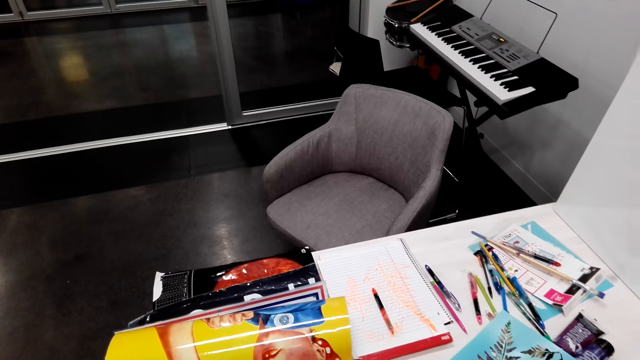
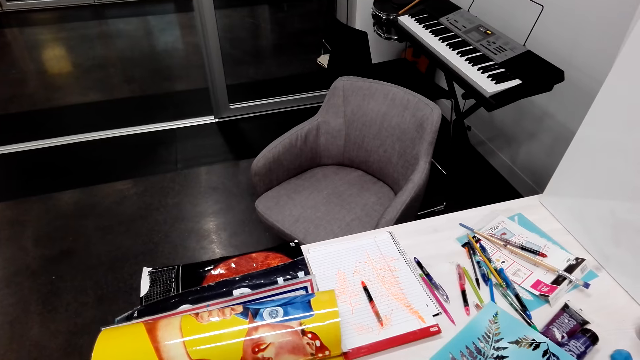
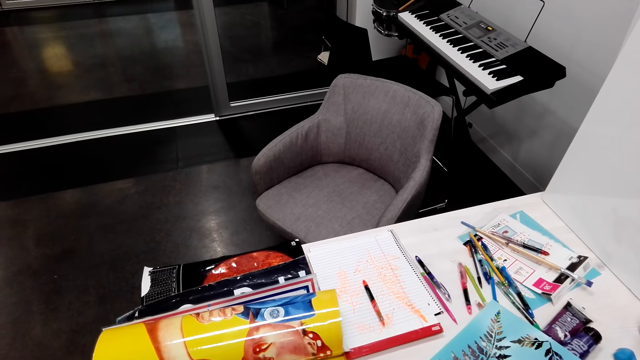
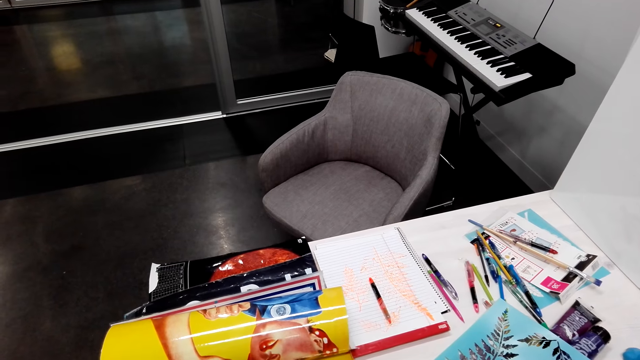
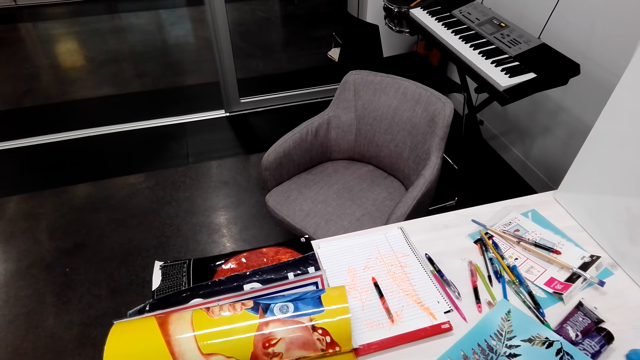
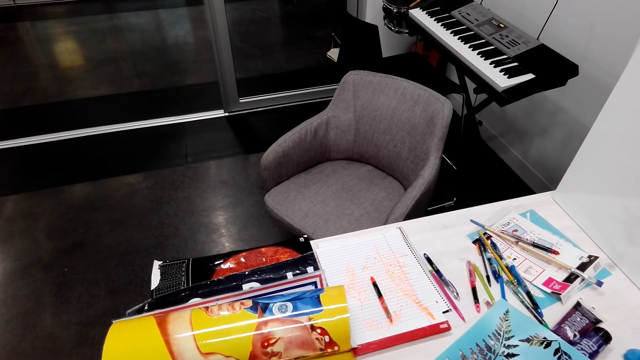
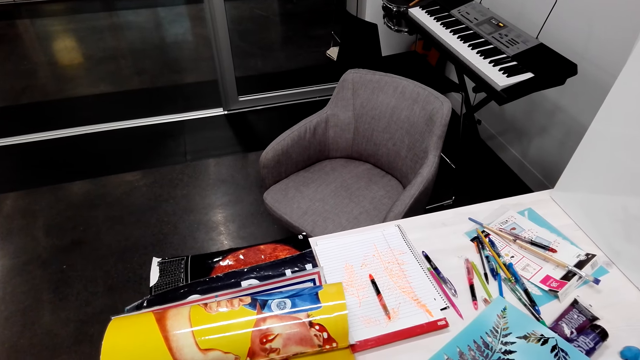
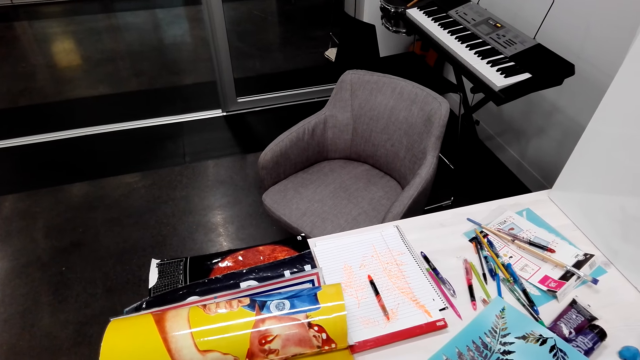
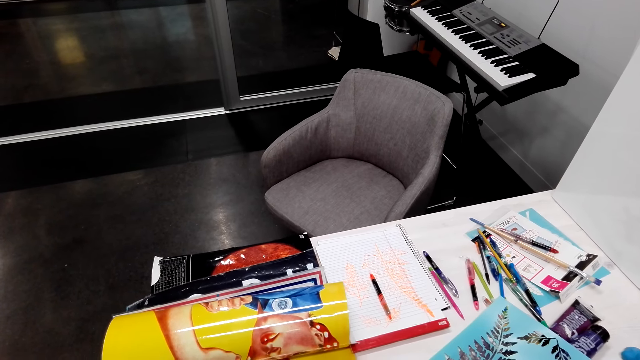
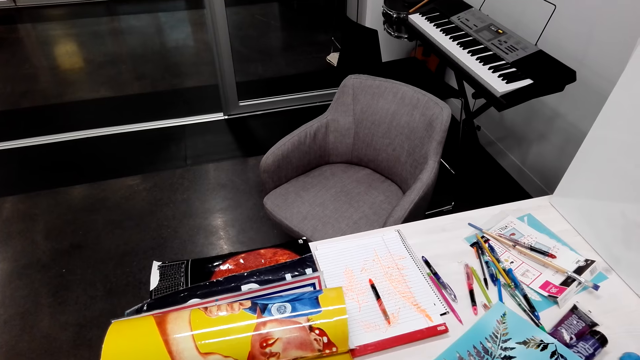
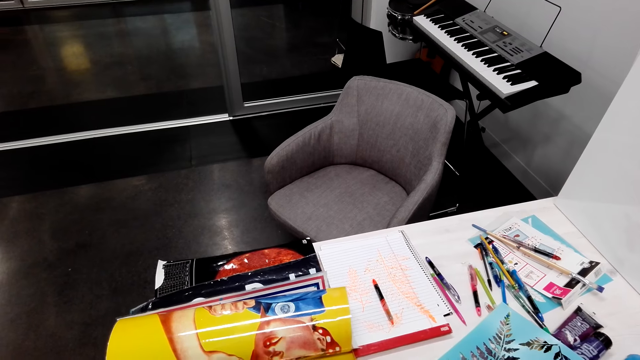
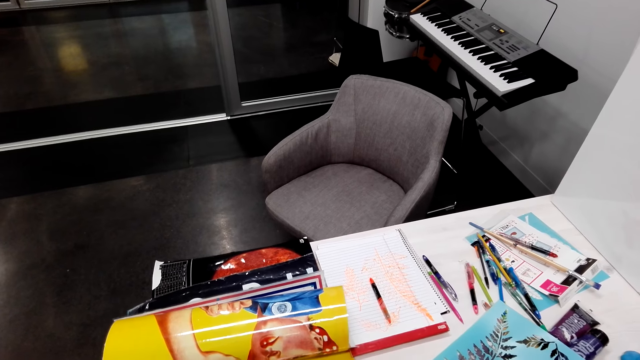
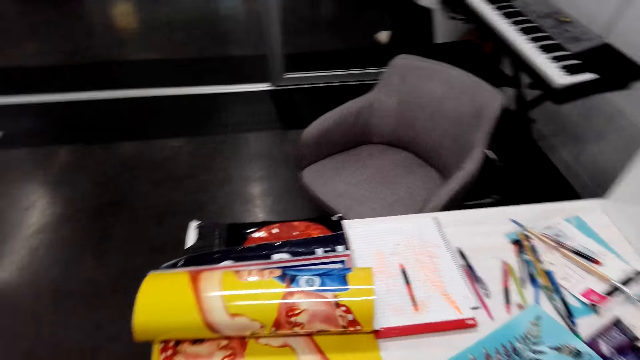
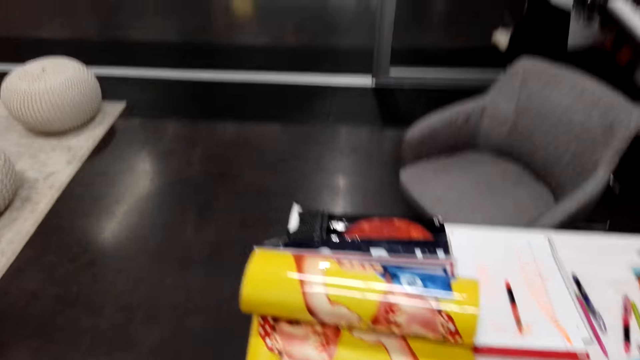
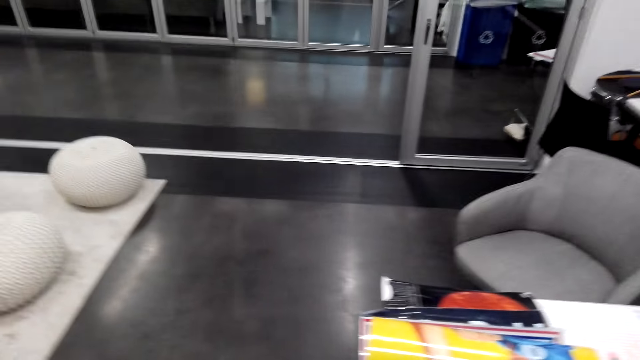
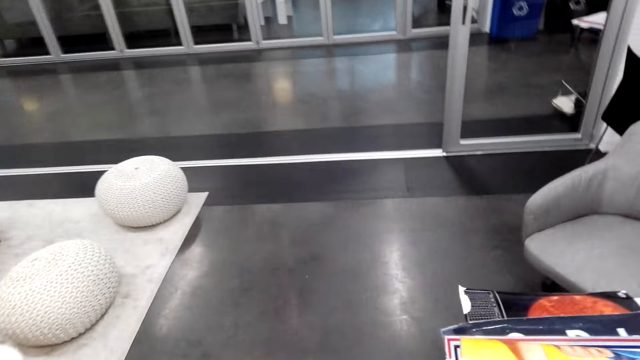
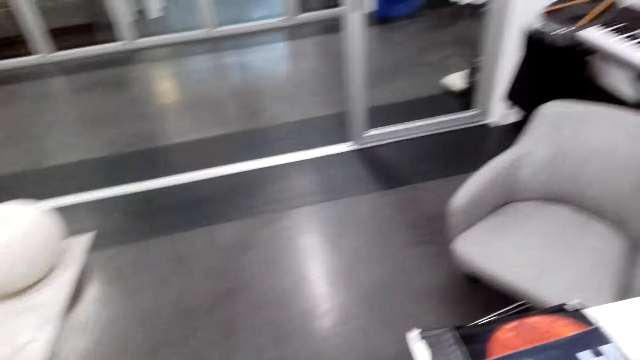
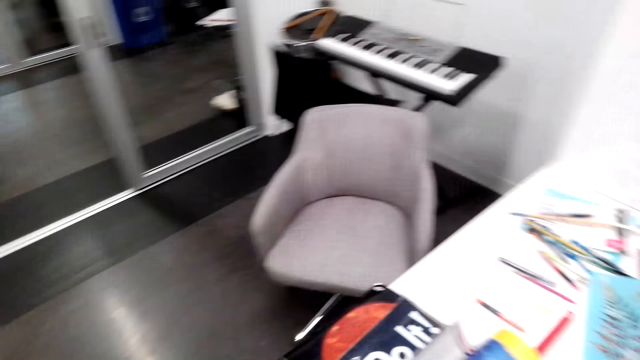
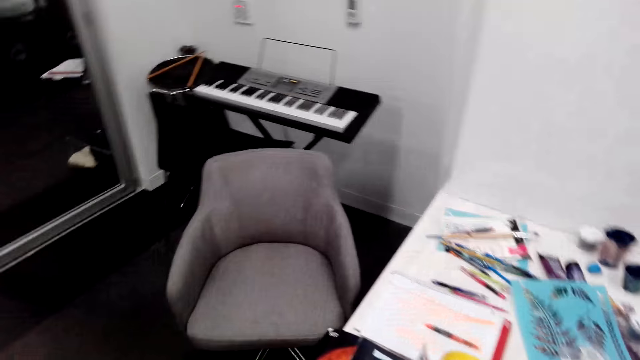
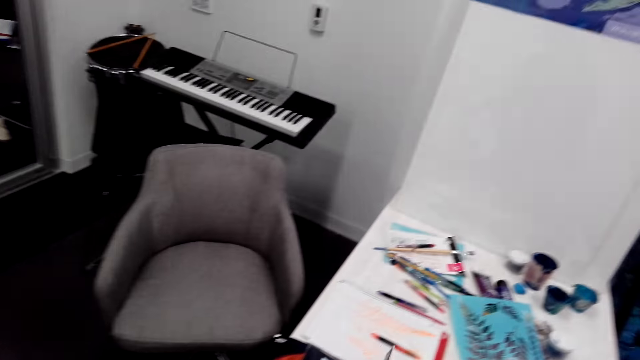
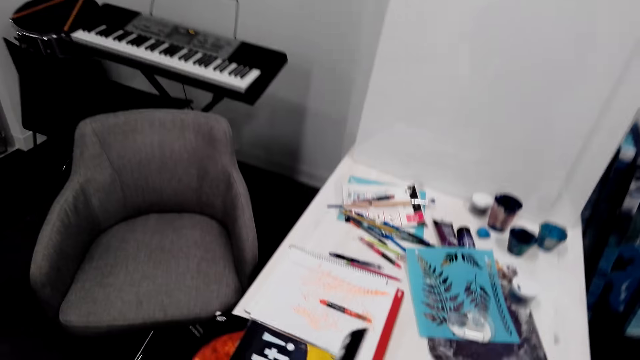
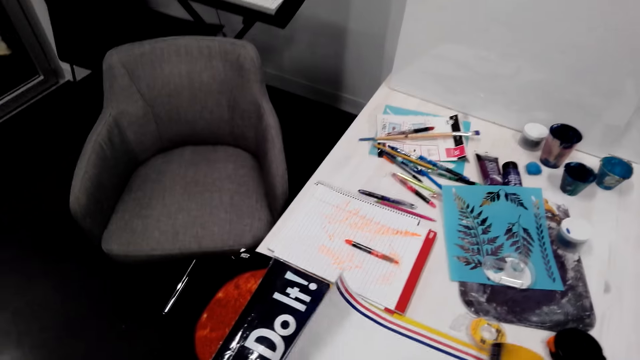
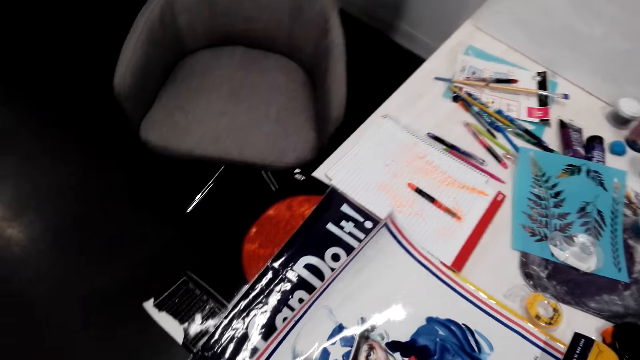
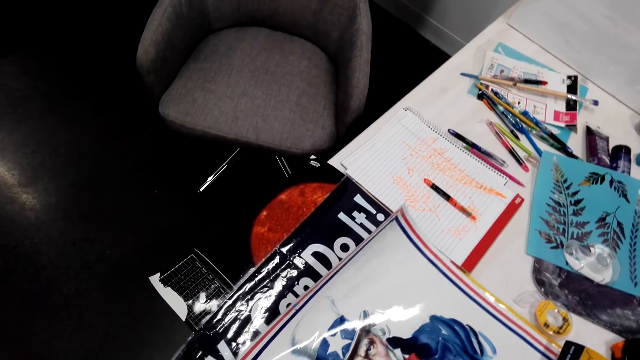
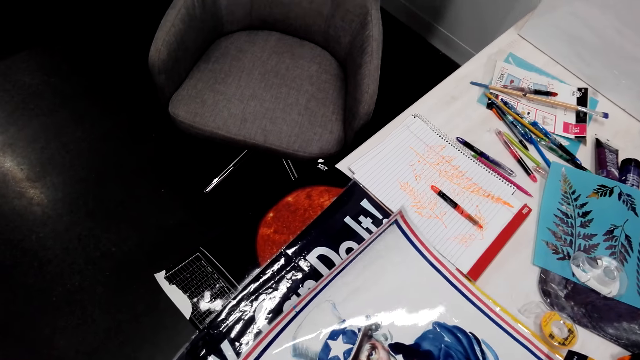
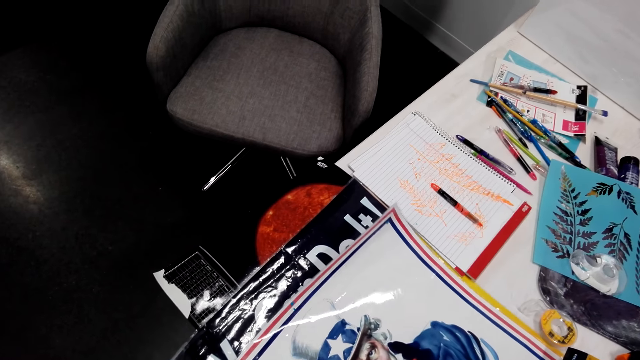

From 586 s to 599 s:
The camera wearer walks around.

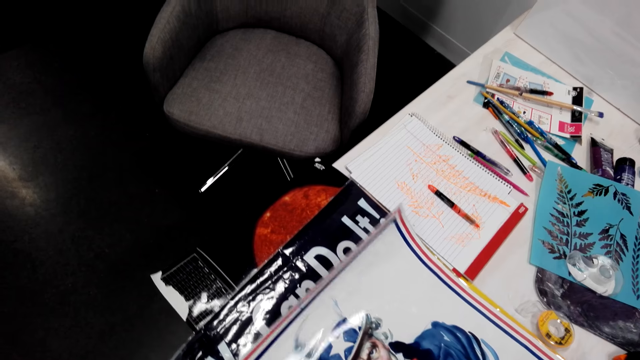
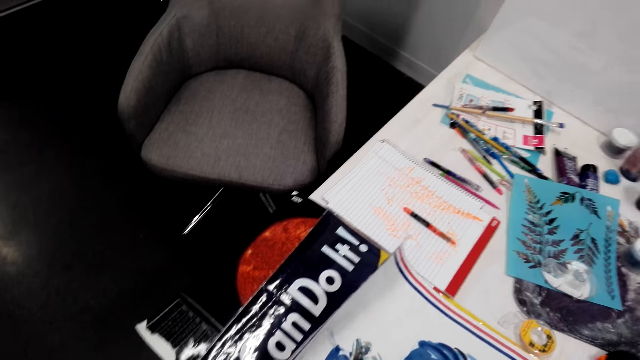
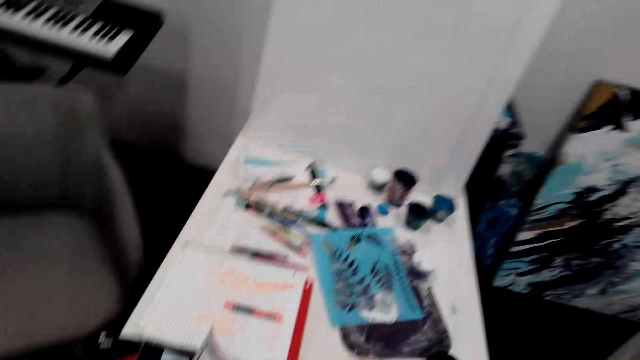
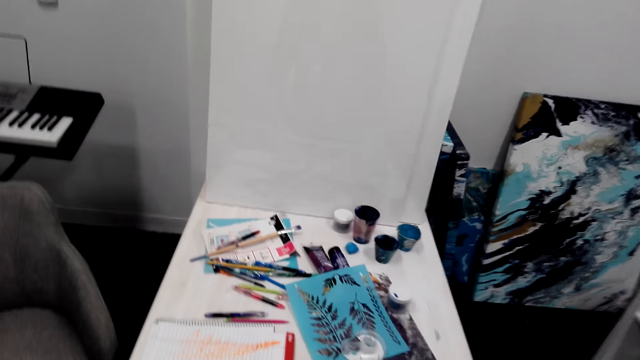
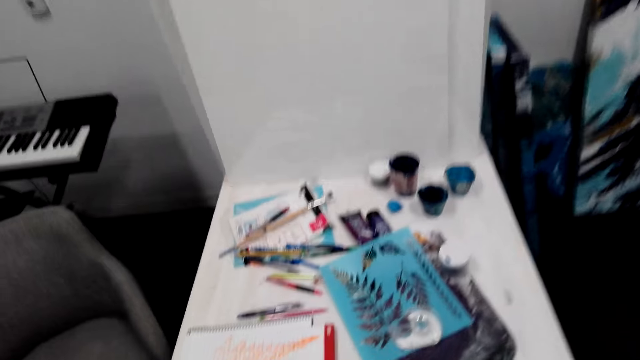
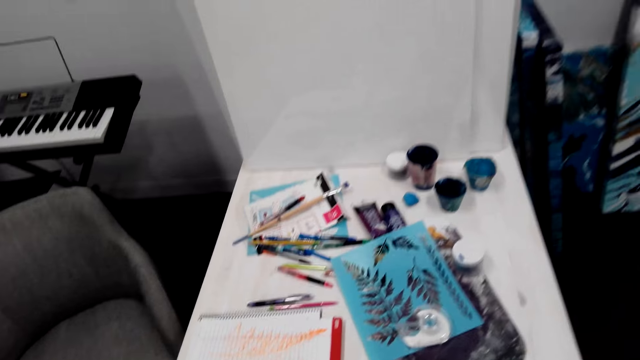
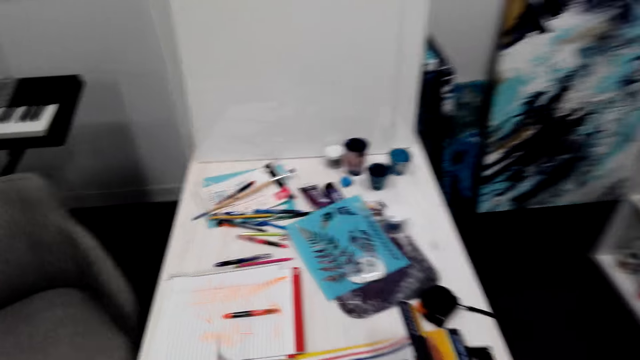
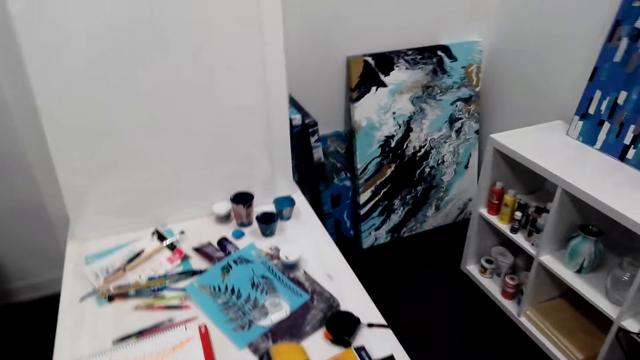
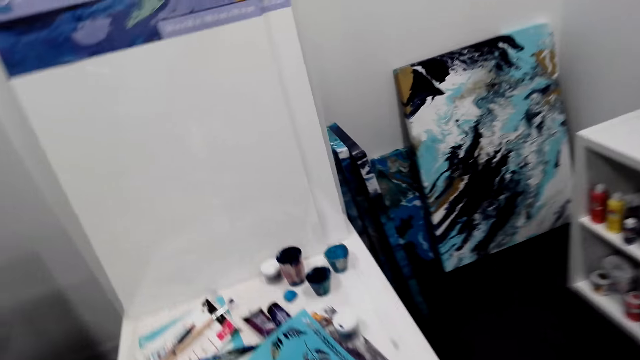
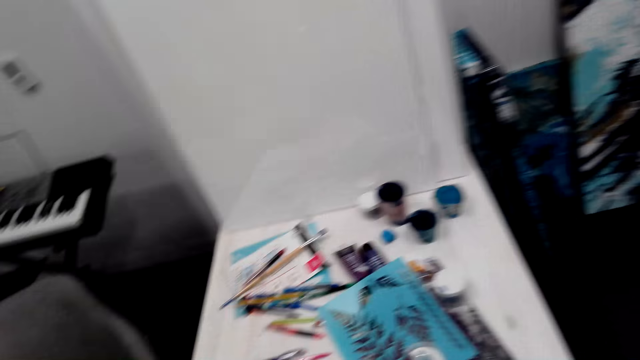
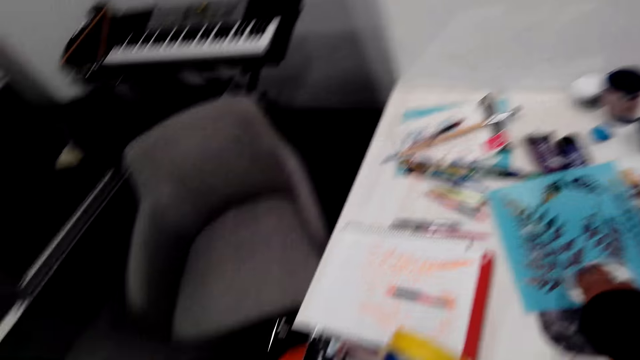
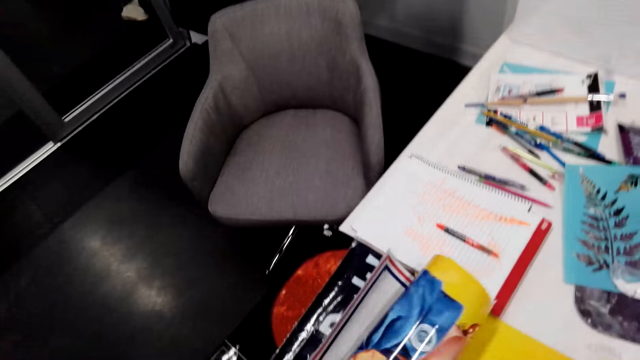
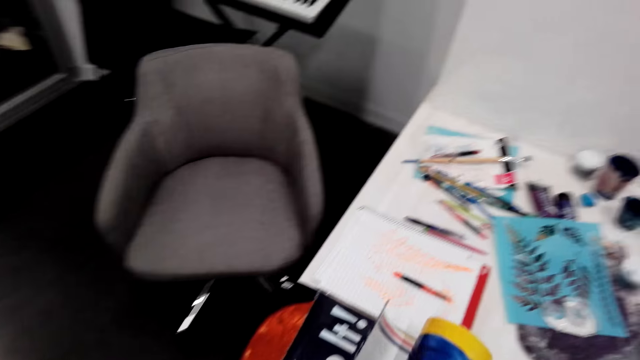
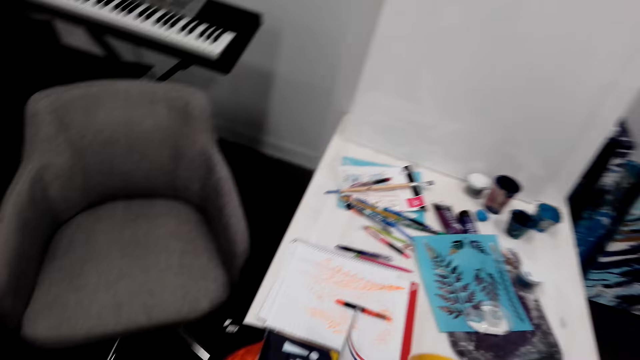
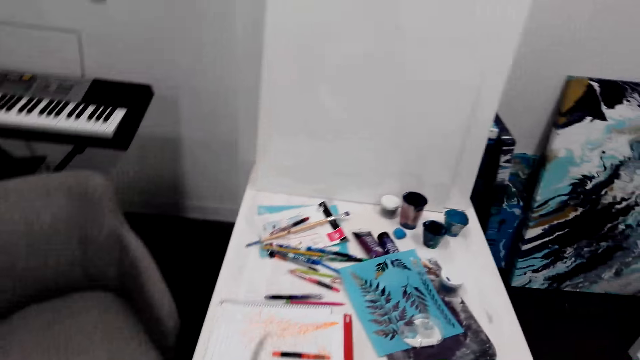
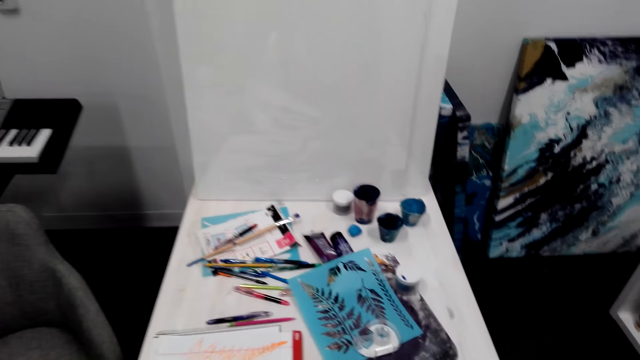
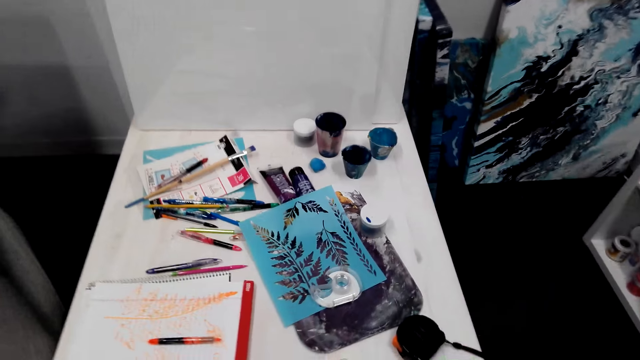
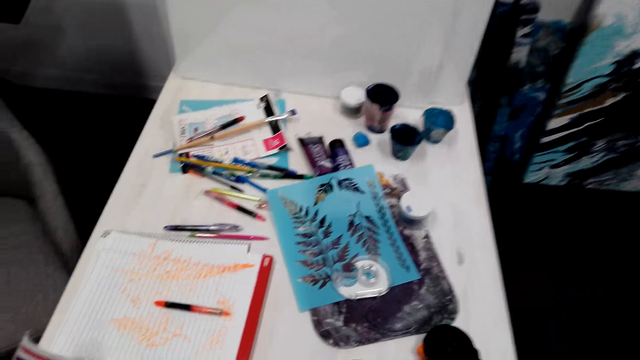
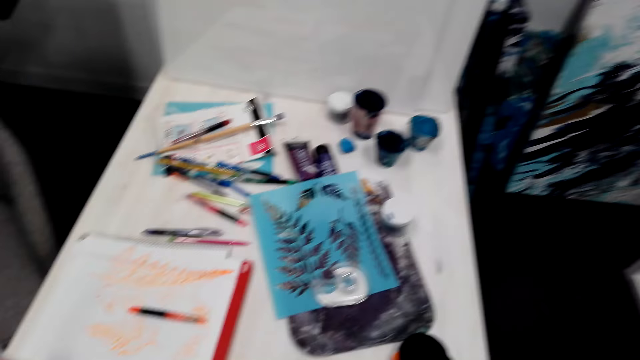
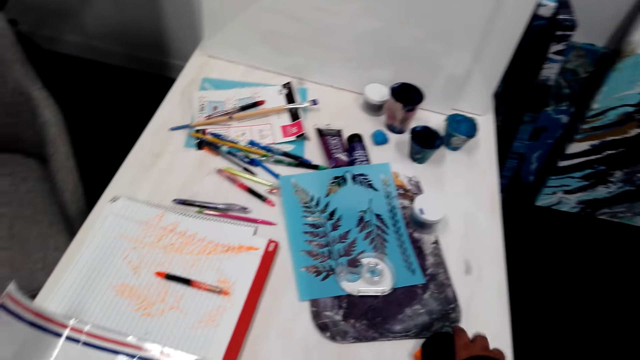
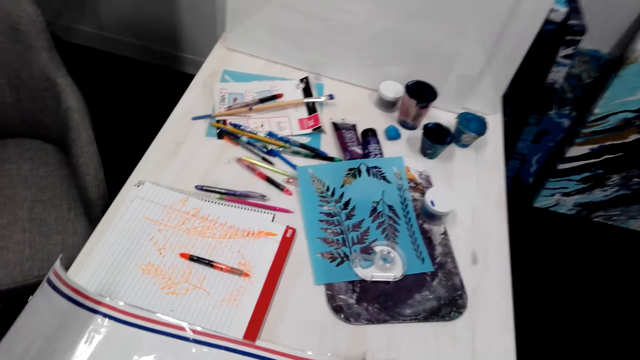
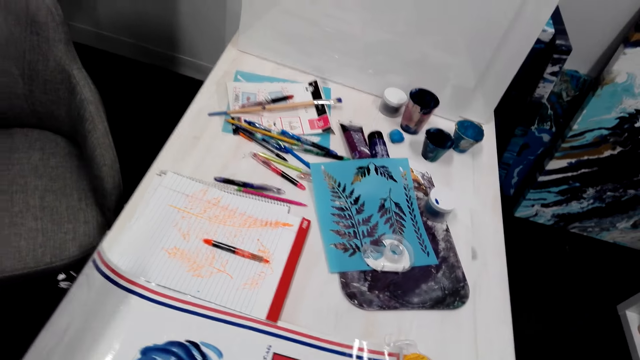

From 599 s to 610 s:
The camera wearer moves a chart.
